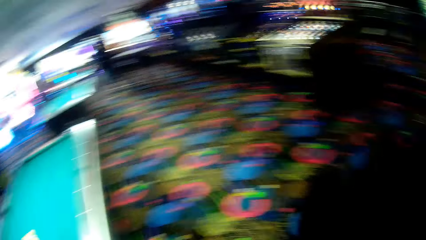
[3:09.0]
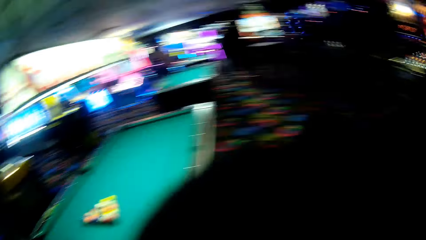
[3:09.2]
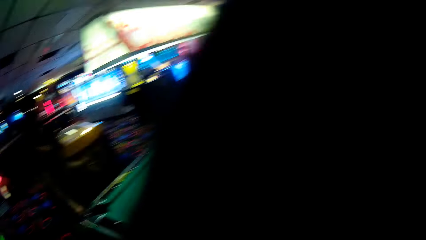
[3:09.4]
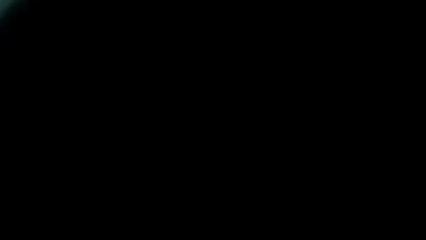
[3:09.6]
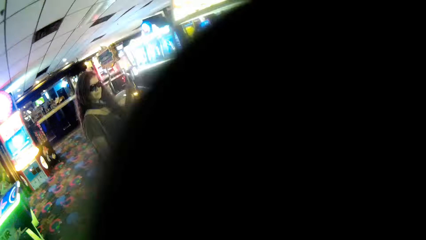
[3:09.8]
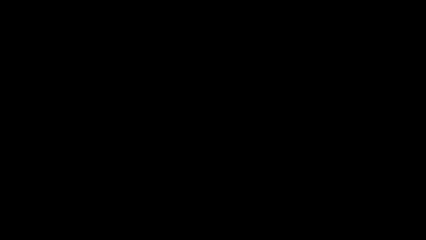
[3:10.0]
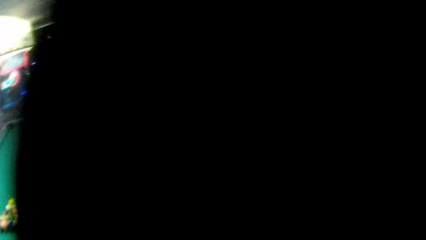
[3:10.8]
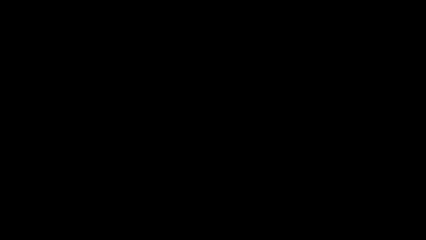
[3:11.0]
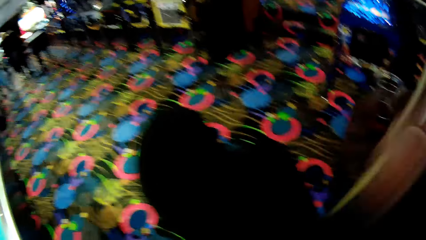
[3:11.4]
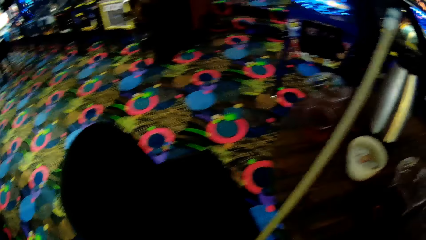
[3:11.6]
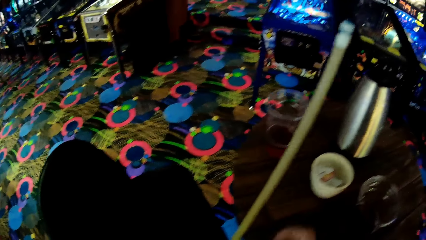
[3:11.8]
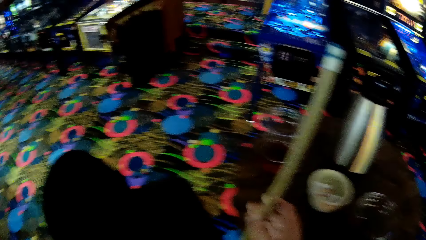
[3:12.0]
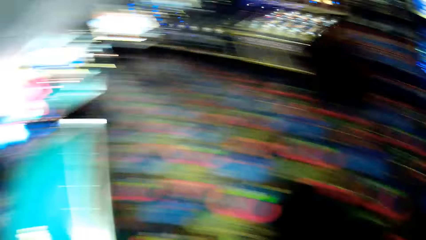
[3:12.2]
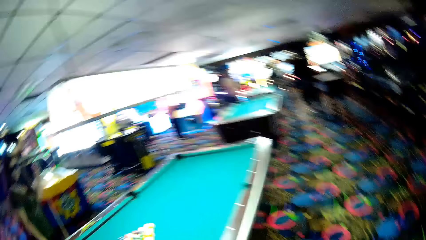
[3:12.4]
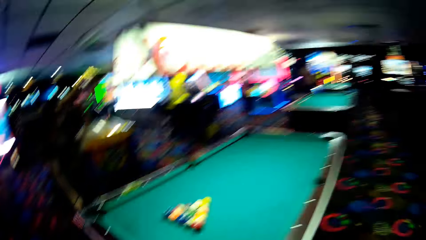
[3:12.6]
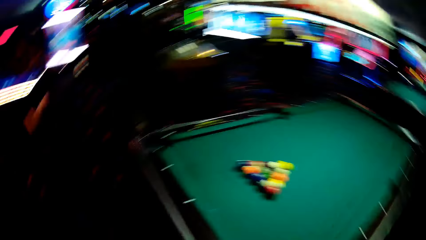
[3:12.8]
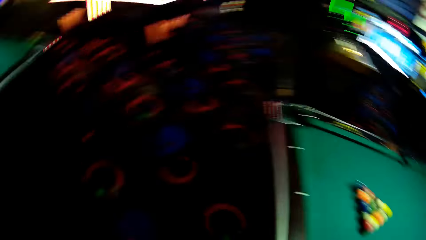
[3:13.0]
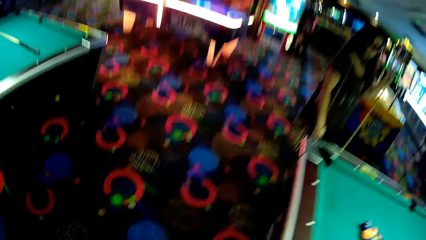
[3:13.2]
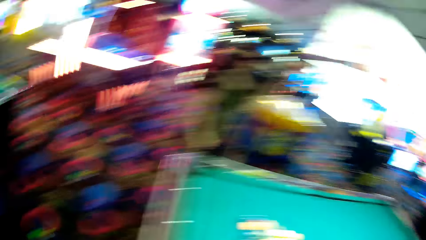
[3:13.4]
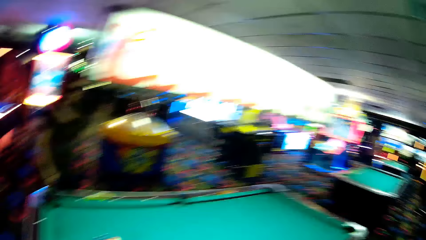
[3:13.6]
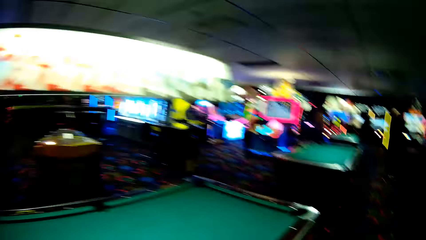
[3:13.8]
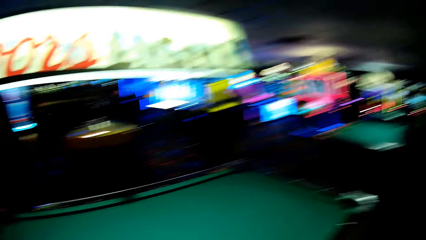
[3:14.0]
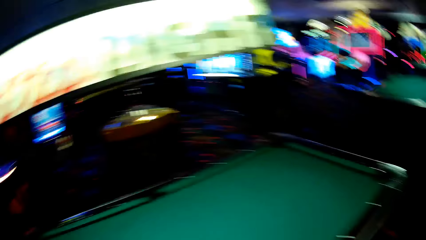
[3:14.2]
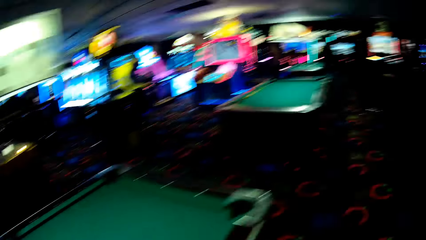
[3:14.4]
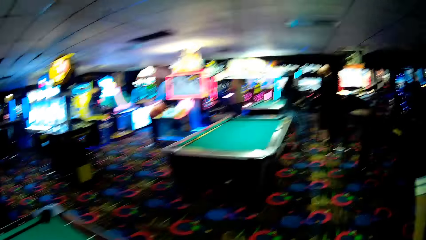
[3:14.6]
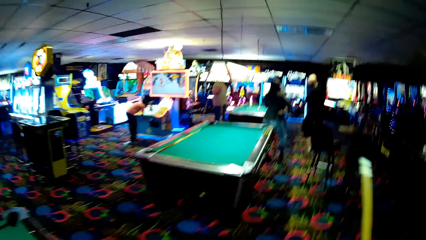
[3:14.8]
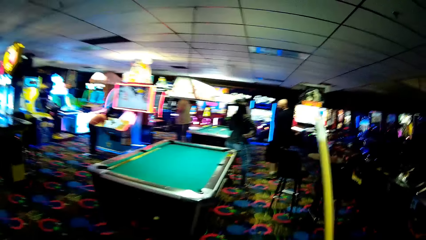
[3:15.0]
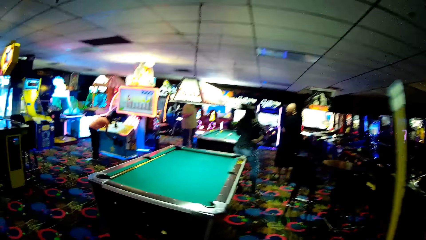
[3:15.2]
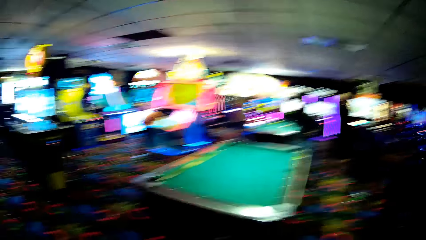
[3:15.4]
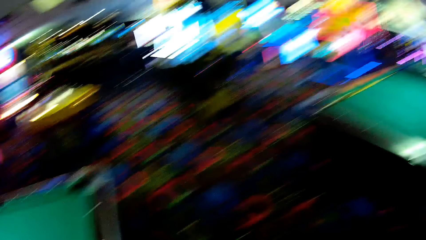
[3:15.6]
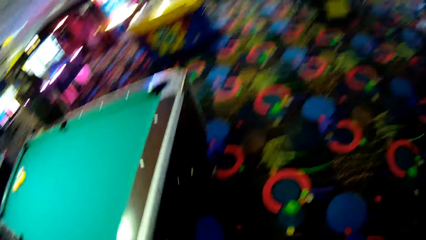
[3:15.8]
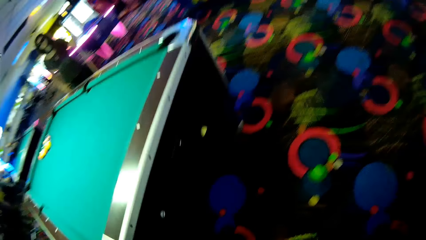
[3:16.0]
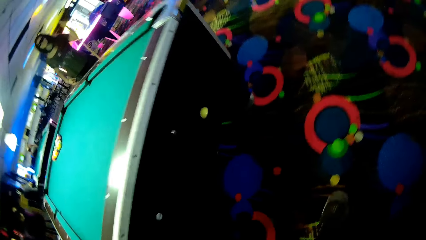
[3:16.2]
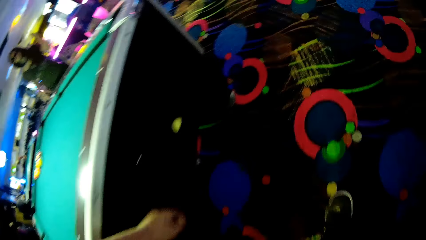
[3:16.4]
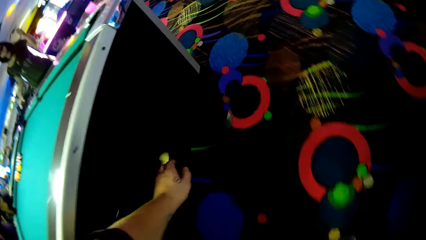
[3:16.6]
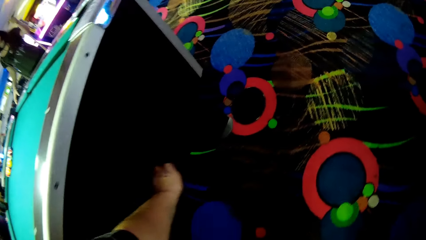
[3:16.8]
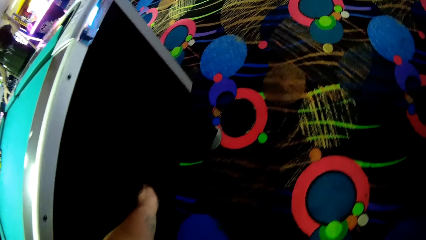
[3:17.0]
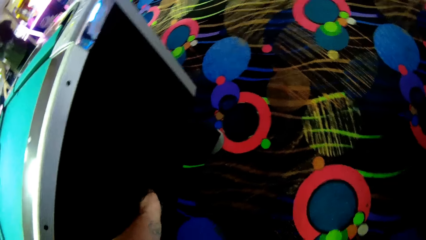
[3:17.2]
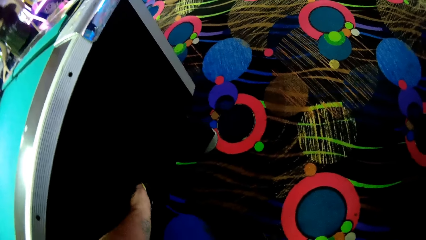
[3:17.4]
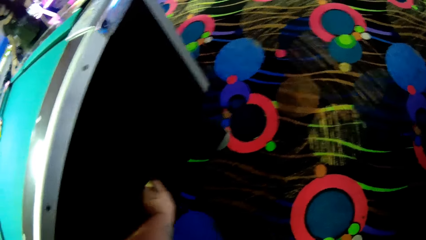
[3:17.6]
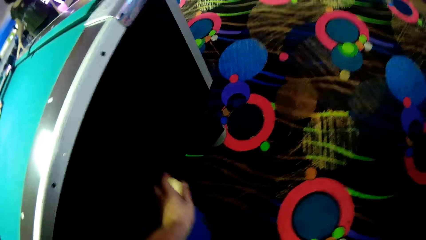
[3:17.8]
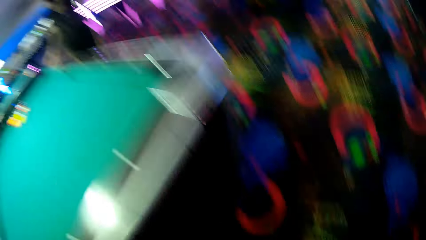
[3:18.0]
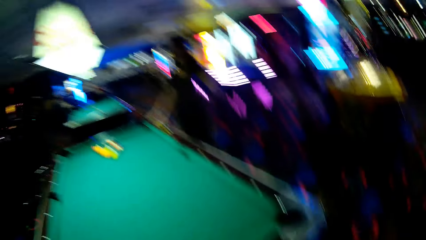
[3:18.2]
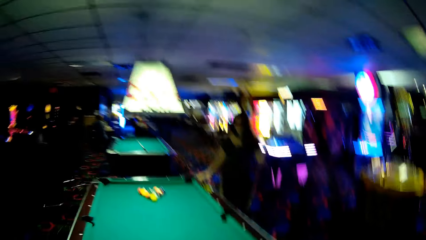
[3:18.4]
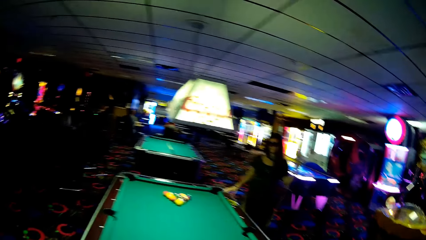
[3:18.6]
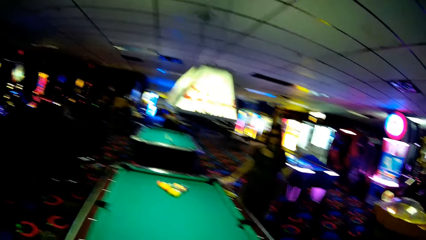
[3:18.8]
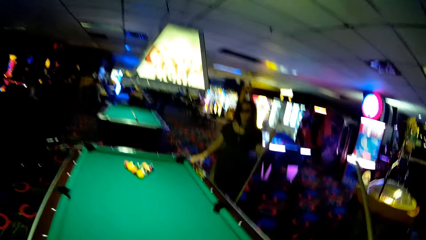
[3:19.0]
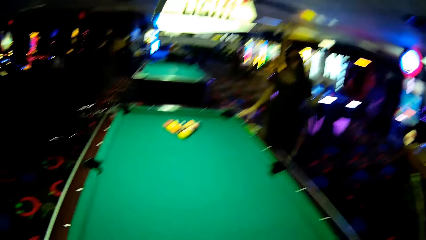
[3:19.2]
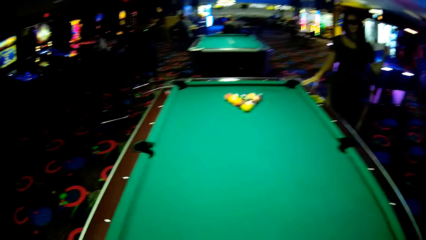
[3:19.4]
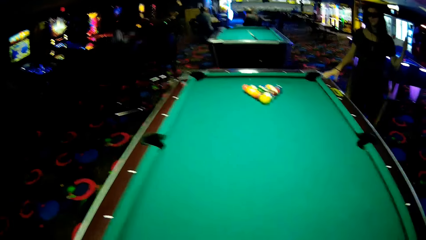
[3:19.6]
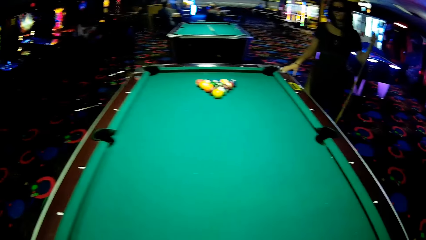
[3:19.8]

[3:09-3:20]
The camera wearer picks up the cue stick. They talk to a woman. They pick up the pool cue. They walk around the pool table. They pick up the cue ball from the opening and place the cue ball on the table.

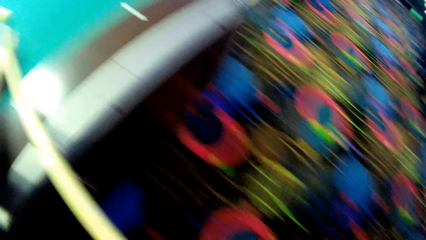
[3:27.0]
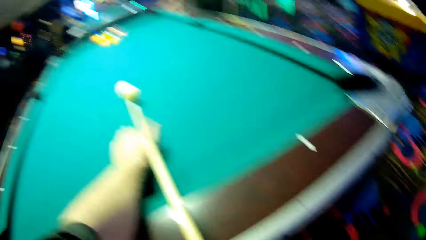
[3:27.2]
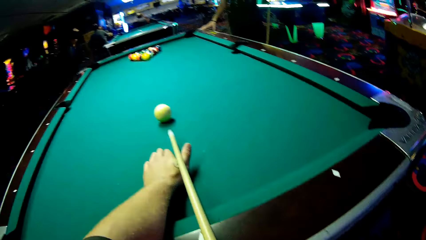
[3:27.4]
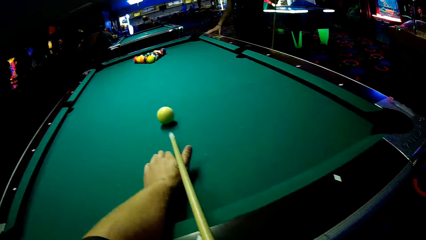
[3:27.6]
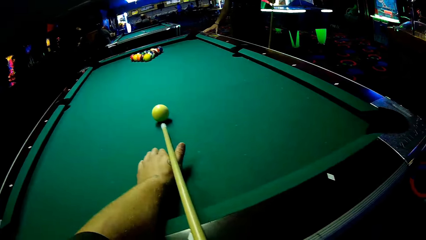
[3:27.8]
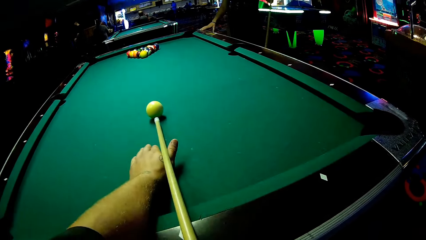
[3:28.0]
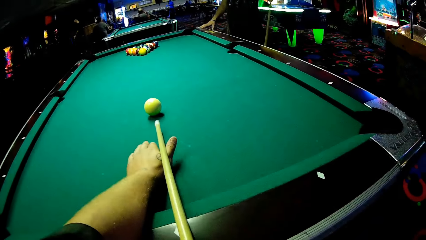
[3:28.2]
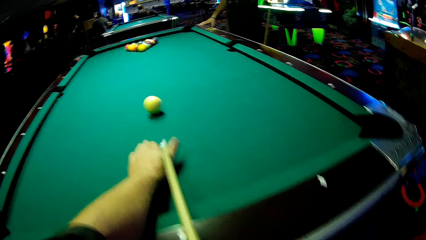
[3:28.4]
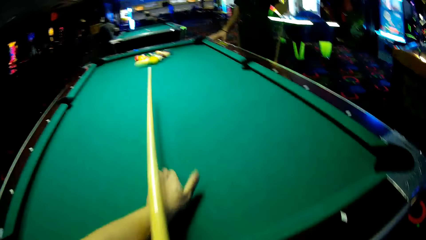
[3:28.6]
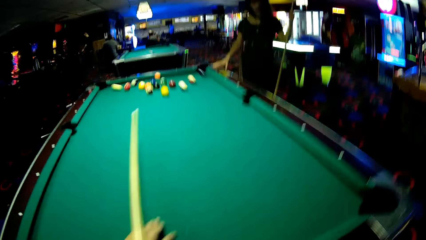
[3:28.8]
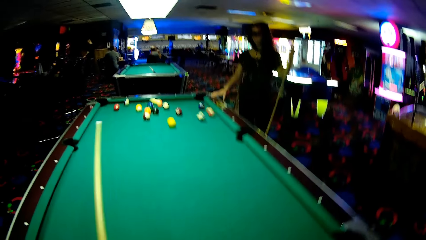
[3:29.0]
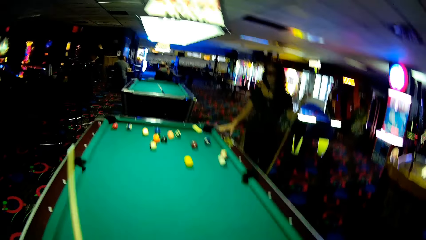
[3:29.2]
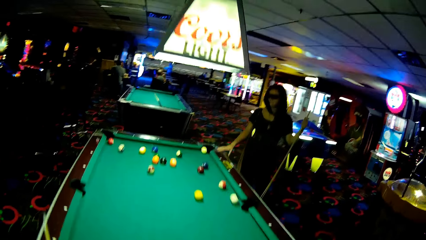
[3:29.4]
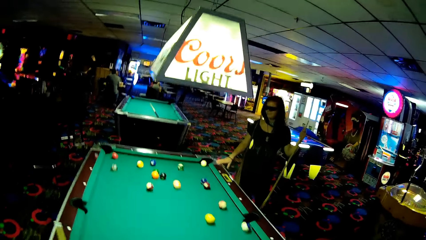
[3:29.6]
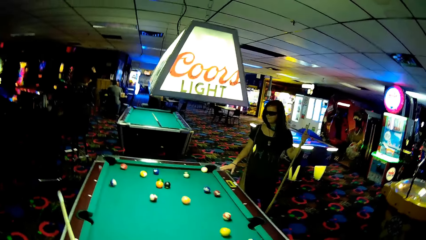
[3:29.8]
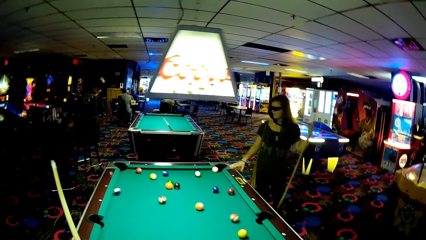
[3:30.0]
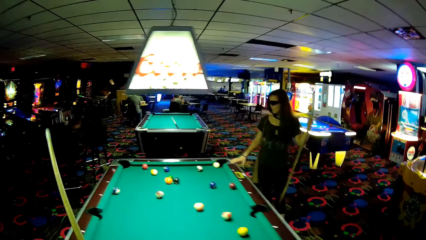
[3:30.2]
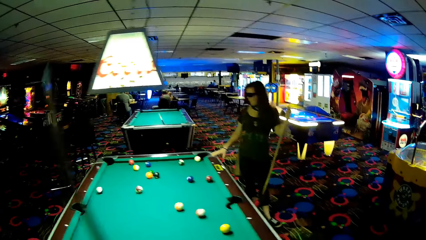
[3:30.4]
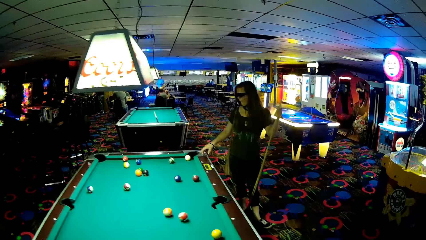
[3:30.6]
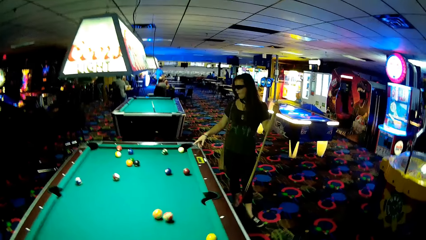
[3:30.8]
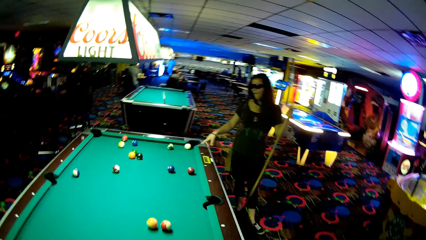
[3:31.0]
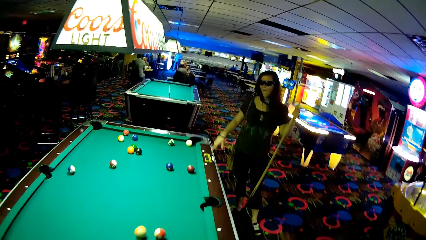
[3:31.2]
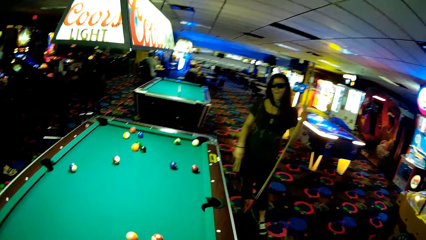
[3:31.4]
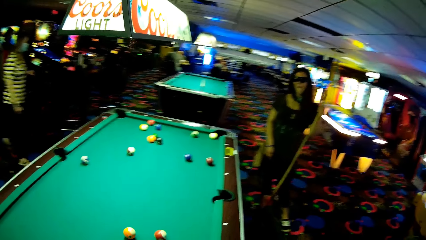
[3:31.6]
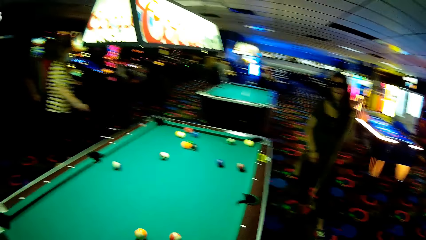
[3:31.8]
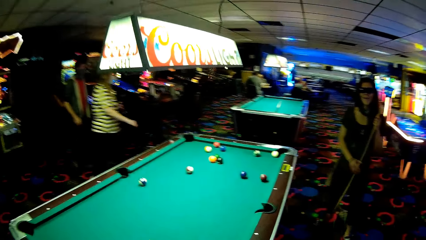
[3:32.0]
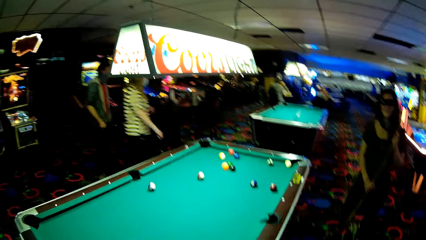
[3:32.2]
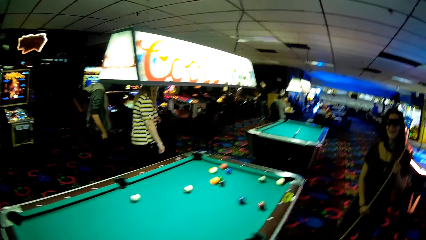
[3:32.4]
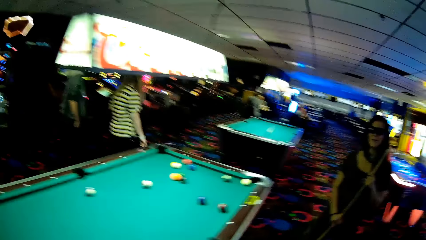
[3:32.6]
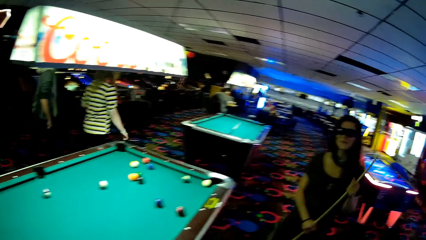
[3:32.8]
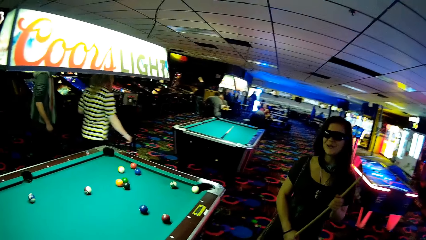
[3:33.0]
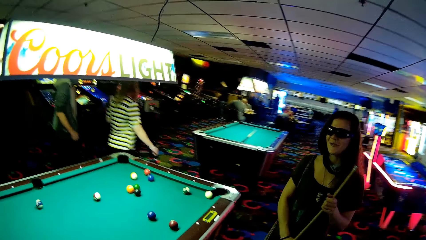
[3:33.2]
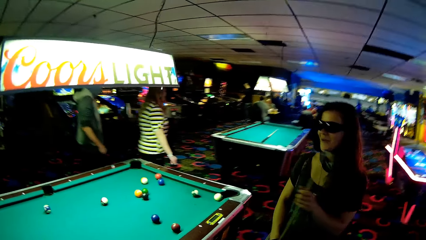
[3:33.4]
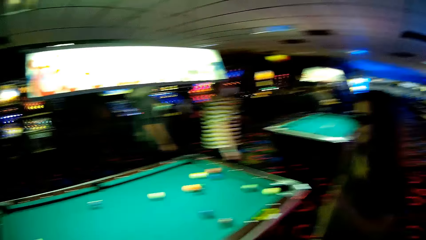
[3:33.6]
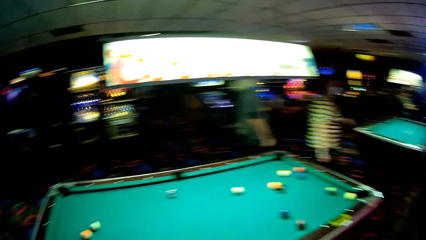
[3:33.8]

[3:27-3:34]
The camera wearer takes a shot on the balls.
